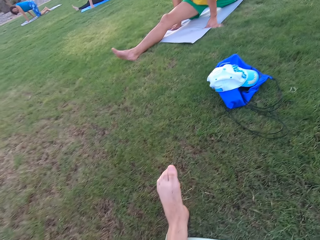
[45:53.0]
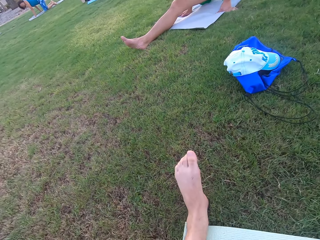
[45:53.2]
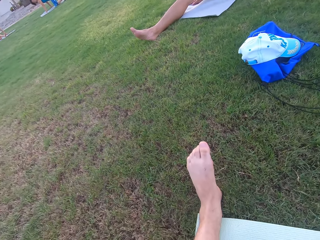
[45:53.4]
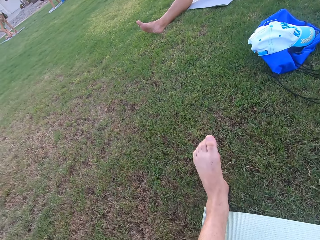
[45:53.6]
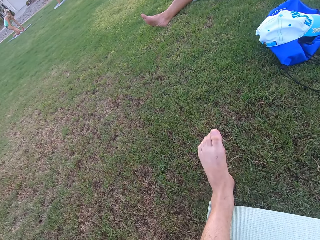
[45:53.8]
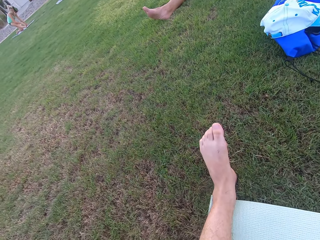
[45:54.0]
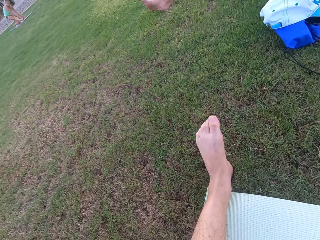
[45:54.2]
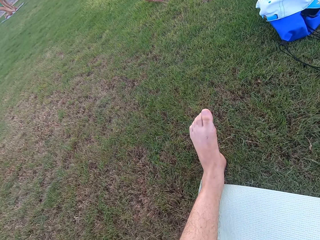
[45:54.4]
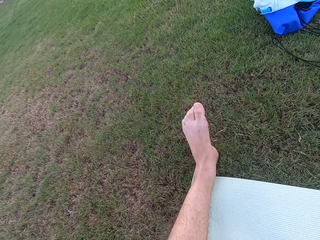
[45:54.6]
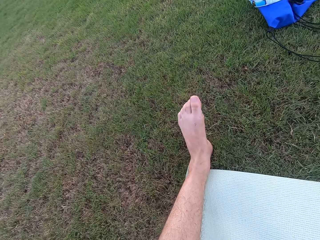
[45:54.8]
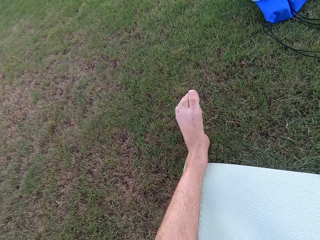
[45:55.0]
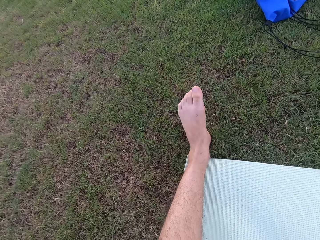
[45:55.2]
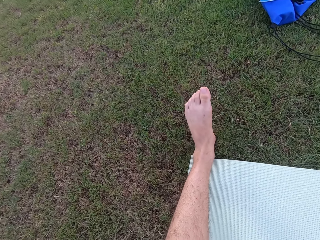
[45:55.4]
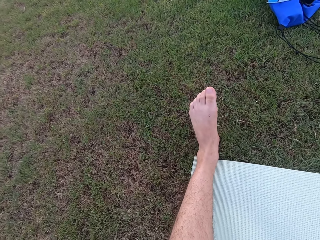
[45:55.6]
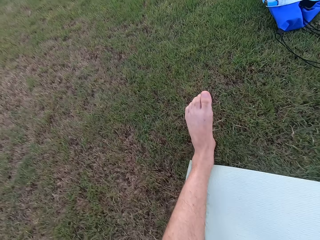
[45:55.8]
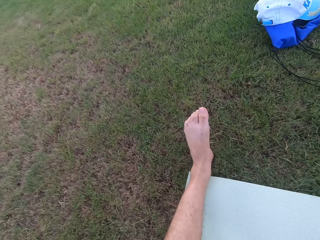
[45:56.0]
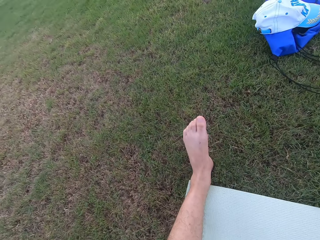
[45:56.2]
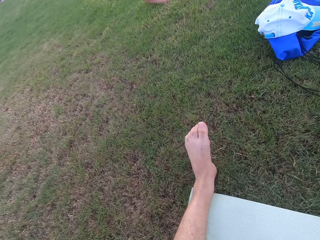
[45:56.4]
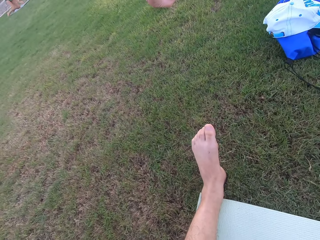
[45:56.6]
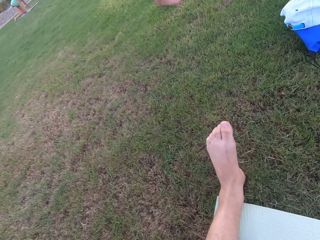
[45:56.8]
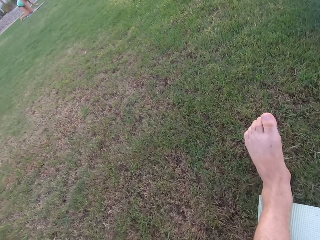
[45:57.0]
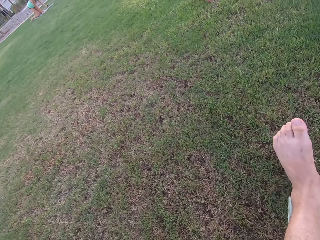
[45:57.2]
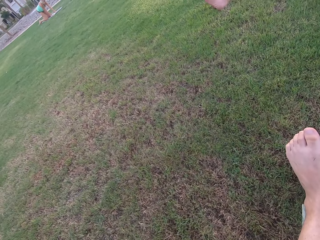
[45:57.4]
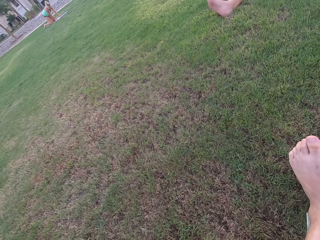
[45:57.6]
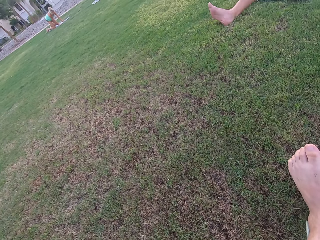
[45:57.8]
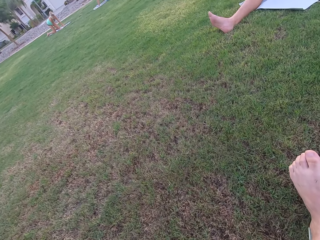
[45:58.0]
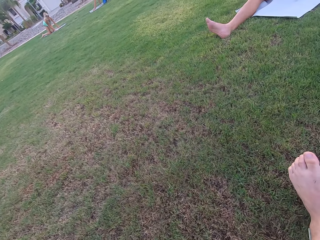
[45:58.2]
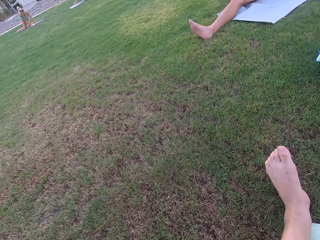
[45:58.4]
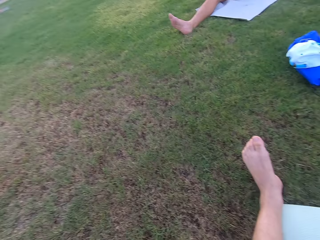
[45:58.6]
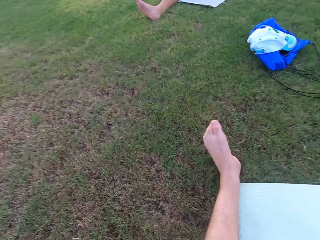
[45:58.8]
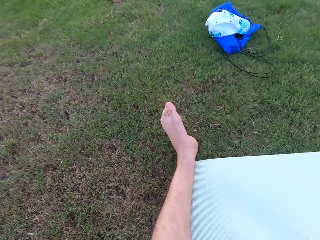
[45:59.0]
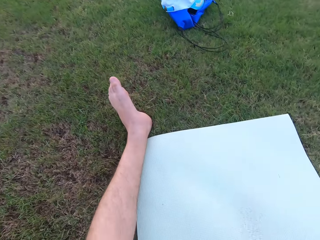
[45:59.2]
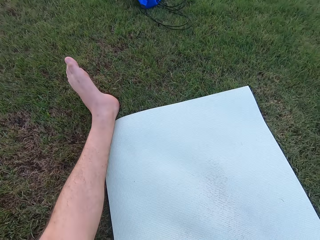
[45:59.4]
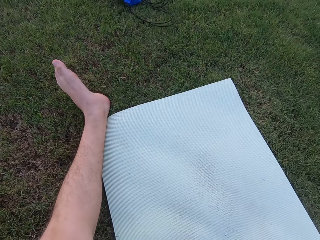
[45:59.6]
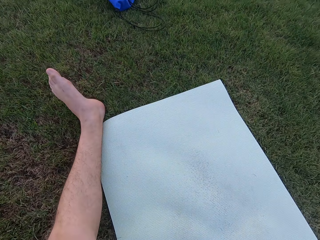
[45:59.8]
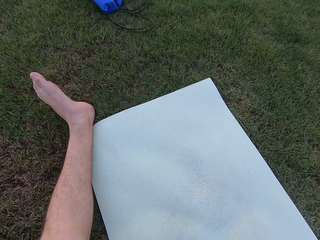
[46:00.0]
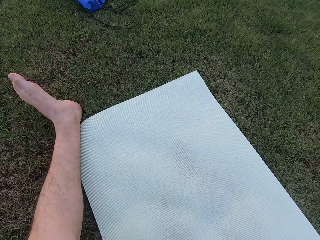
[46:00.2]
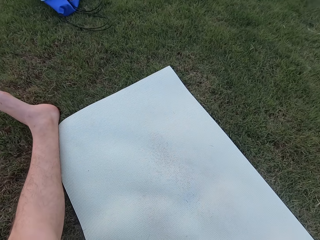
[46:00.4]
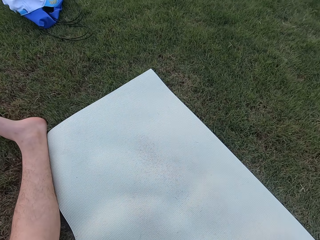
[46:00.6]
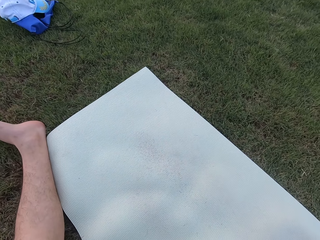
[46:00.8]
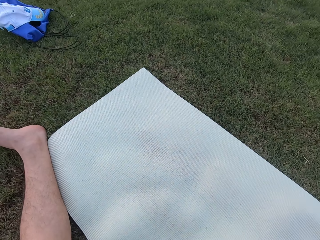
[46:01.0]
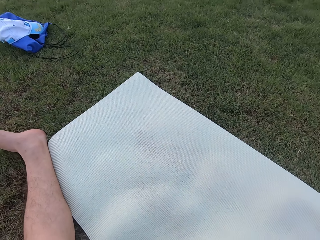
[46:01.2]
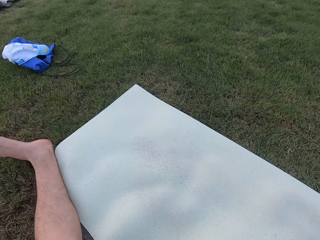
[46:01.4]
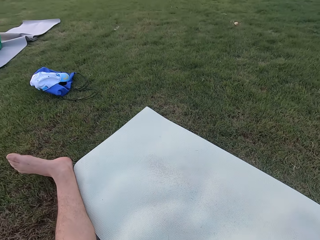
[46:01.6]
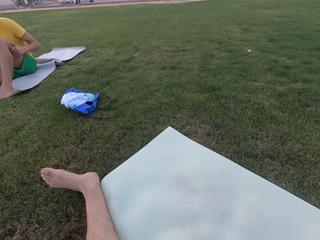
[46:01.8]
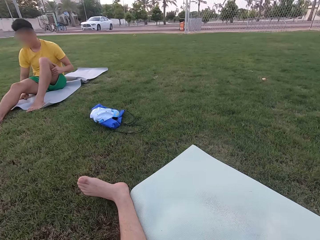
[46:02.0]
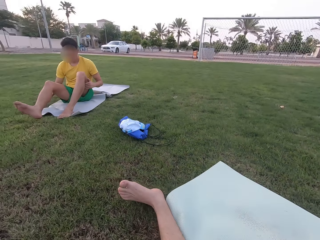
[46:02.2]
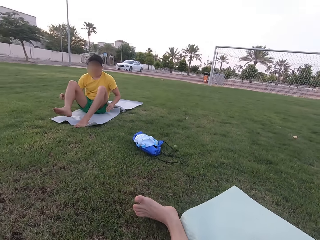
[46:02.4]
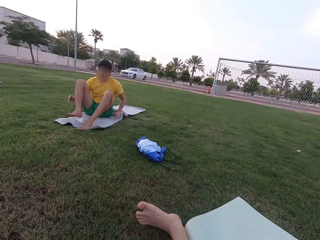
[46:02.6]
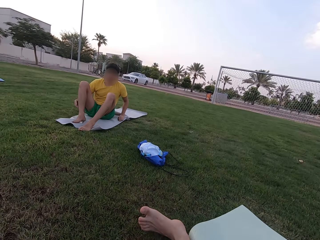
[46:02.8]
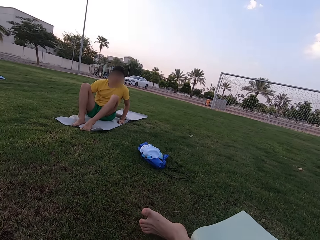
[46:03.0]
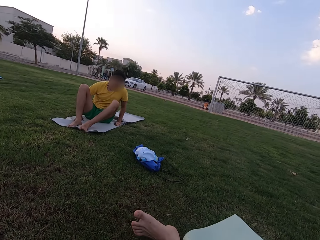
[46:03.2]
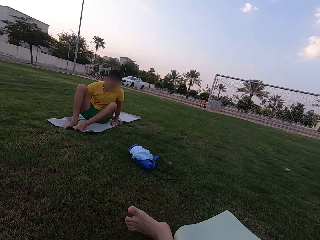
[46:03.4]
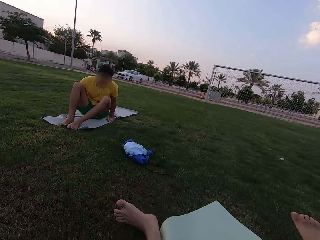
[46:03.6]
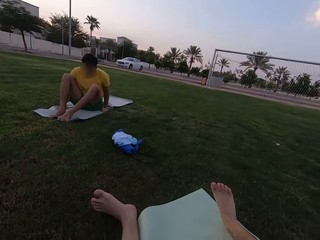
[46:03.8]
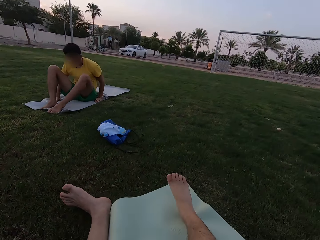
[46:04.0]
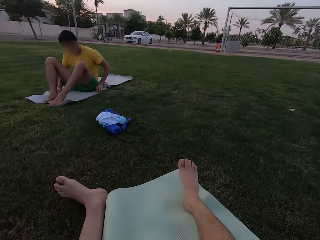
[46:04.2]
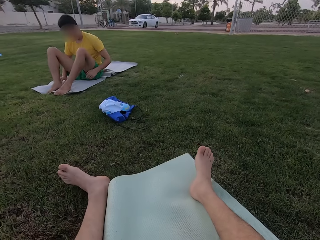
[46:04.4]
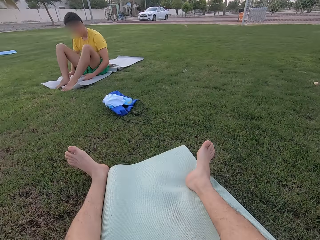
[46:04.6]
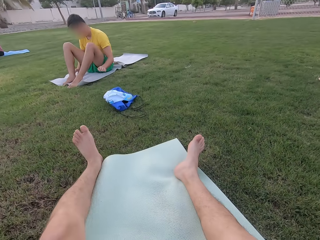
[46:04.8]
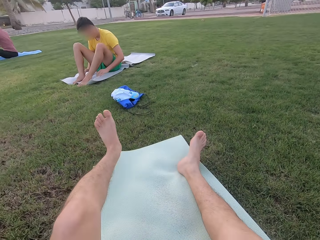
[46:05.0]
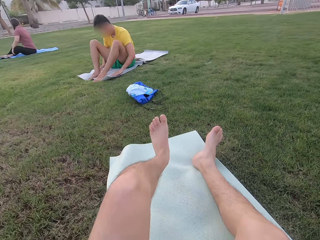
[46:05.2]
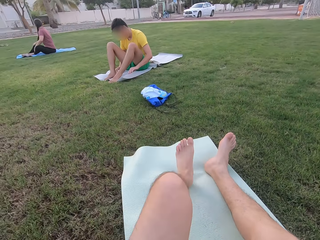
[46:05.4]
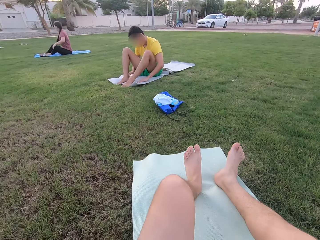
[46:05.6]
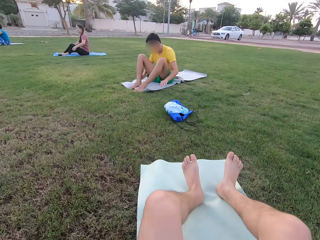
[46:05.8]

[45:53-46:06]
The camera wearer stretches on the ground. A man sits on the ground.

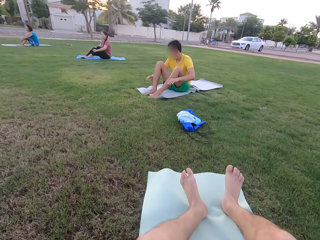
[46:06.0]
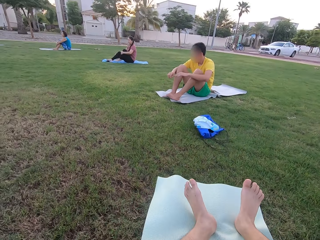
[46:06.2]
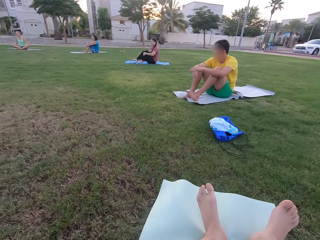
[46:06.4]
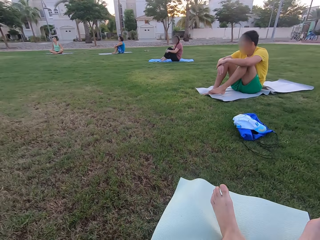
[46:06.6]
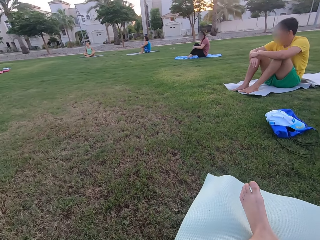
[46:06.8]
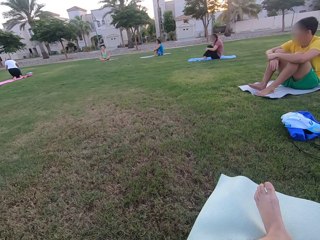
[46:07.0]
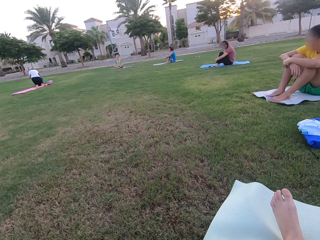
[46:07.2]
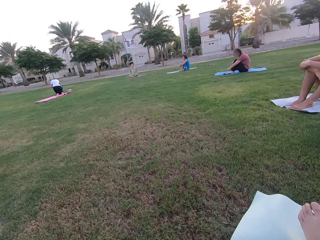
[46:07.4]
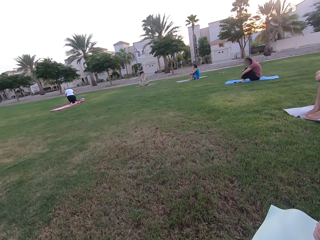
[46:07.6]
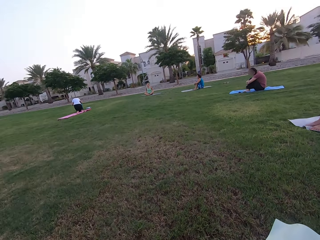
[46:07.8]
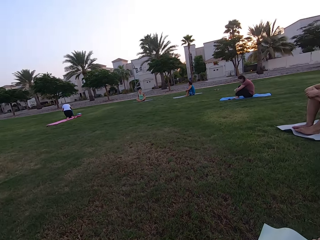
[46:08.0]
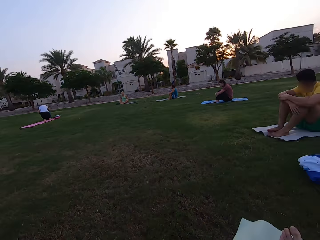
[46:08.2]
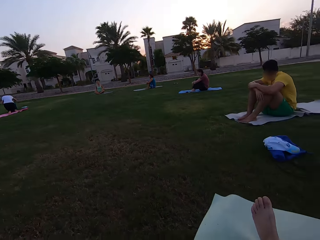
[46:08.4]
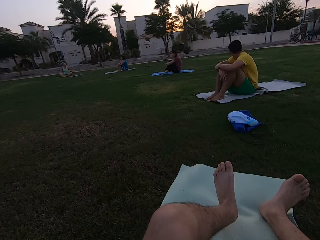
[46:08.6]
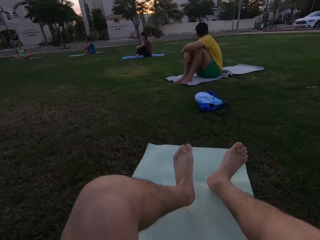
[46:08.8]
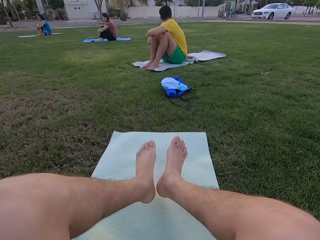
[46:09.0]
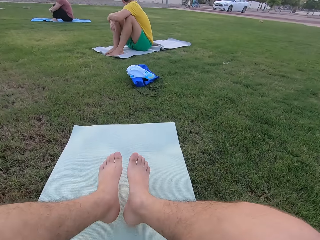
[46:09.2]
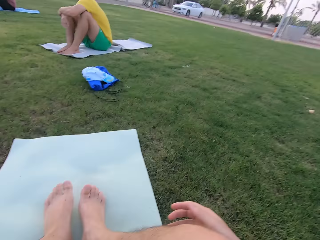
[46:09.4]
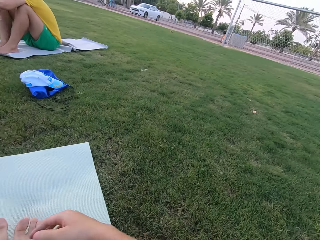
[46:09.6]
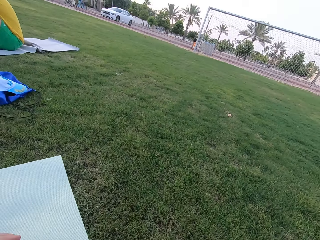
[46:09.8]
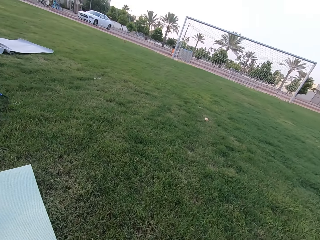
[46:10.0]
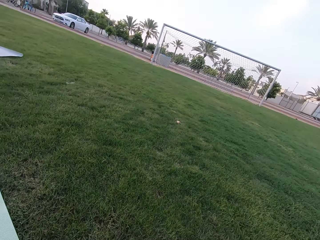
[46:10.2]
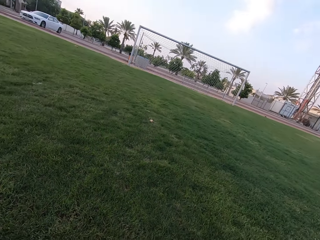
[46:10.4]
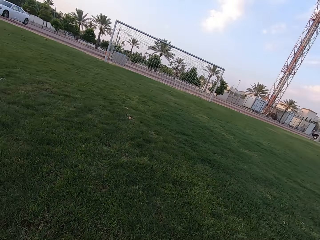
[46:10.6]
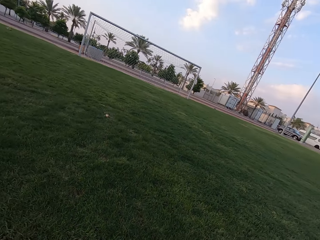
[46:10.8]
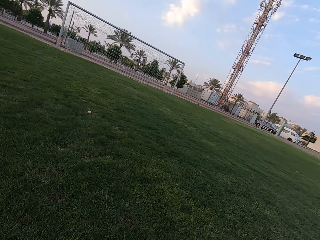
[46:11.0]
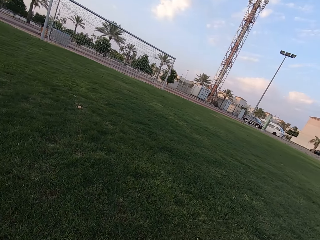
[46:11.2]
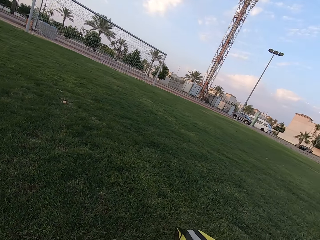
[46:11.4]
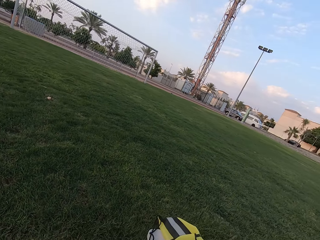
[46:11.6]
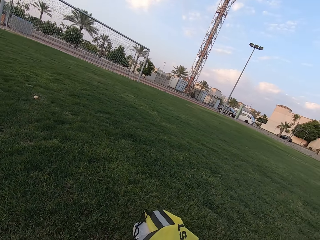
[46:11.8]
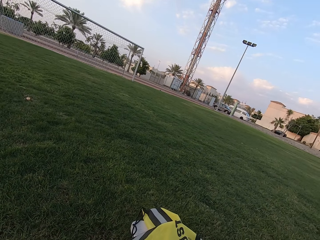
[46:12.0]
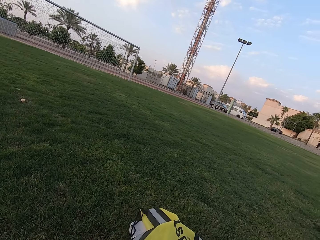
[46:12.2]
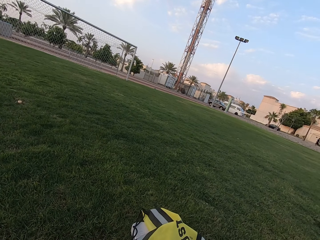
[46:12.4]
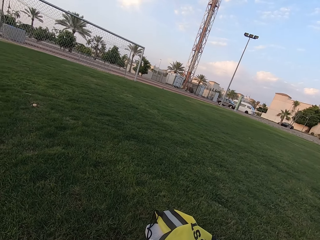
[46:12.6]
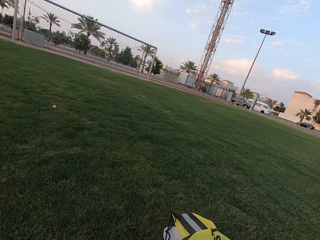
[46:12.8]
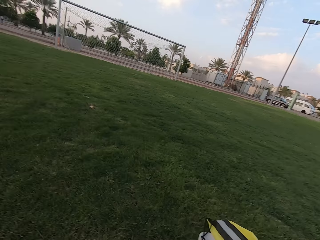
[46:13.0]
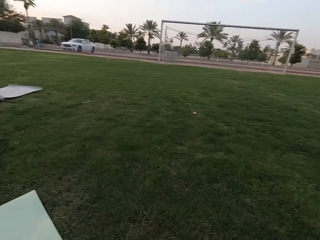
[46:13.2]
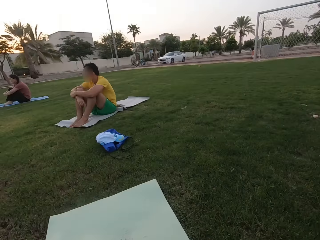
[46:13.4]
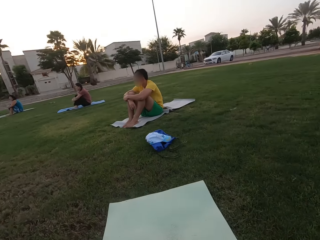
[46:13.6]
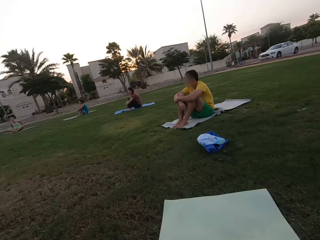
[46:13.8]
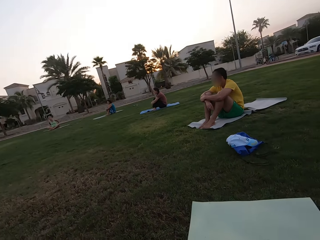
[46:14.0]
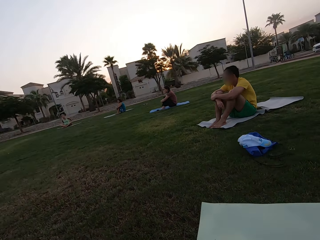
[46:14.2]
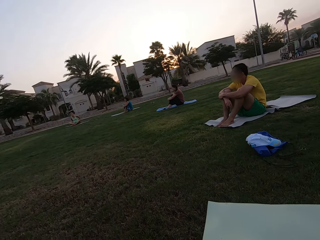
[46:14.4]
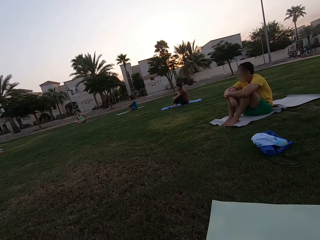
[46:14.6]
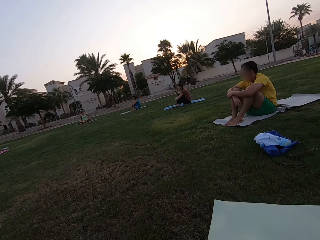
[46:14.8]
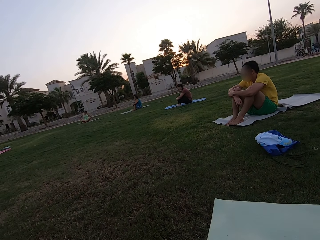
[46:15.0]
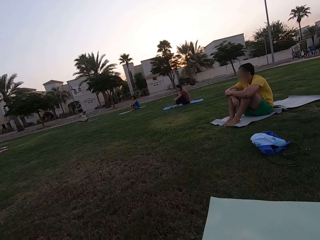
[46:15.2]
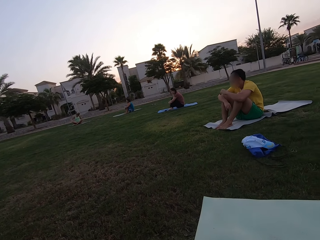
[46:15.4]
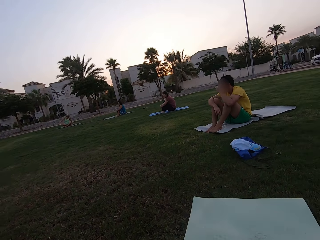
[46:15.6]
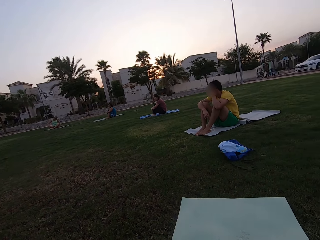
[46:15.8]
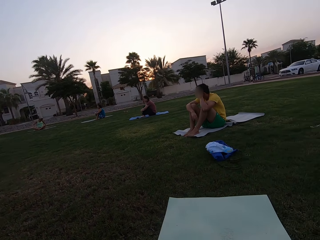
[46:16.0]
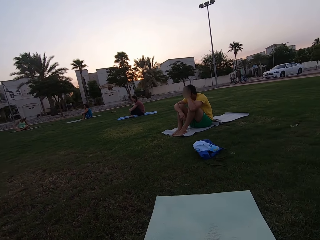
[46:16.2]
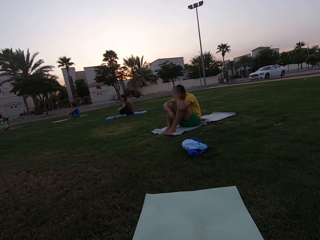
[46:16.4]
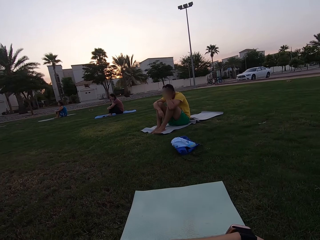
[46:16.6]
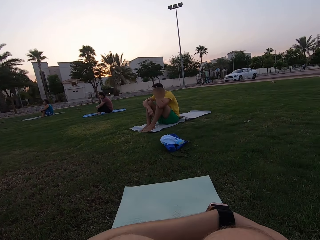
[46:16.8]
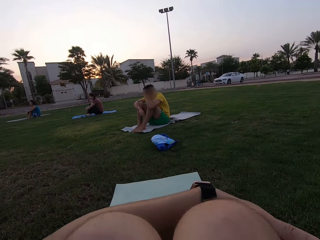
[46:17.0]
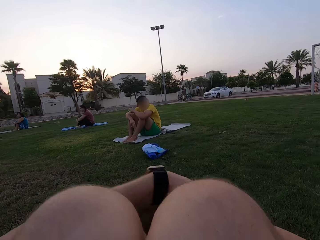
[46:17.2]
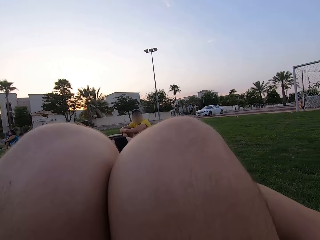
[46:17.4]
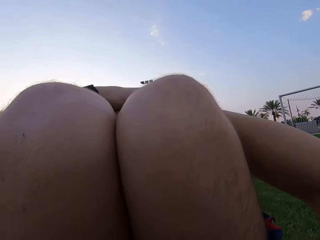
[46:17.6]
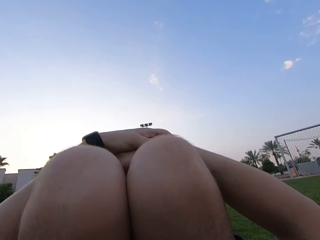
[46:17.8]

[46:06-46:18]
Three women sit on the ground. The camera wearer sits on the ground. The three women sit on the ground. A man stretches on the ground. The camera wearer looks around.
